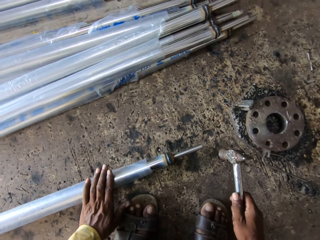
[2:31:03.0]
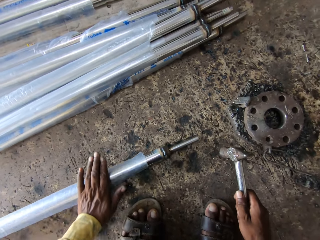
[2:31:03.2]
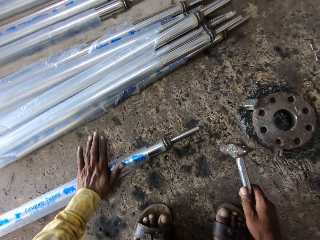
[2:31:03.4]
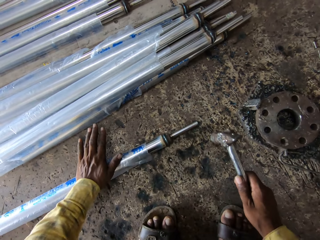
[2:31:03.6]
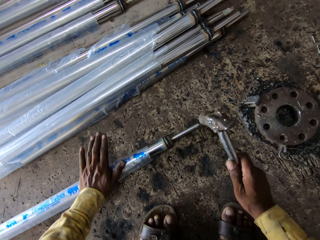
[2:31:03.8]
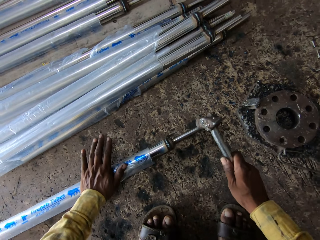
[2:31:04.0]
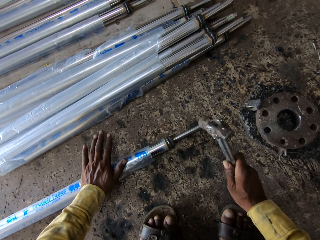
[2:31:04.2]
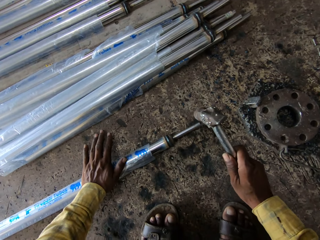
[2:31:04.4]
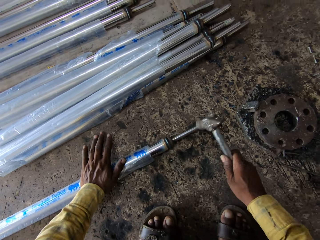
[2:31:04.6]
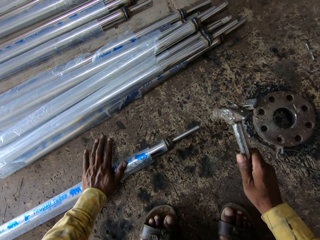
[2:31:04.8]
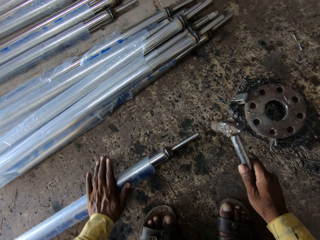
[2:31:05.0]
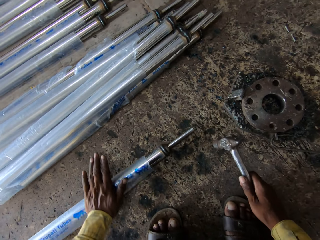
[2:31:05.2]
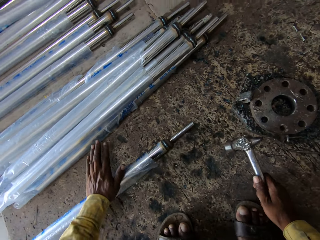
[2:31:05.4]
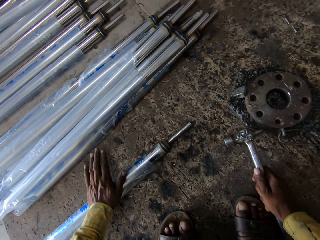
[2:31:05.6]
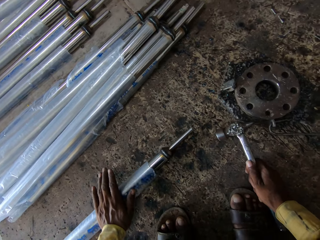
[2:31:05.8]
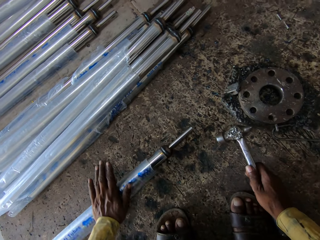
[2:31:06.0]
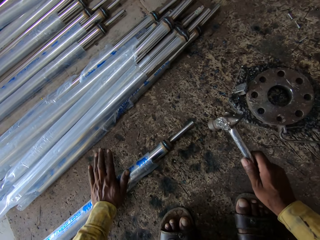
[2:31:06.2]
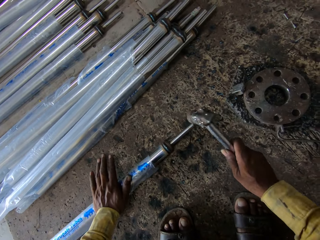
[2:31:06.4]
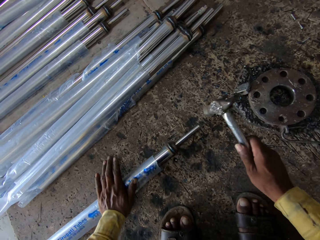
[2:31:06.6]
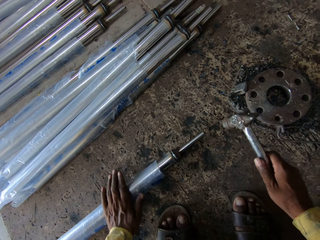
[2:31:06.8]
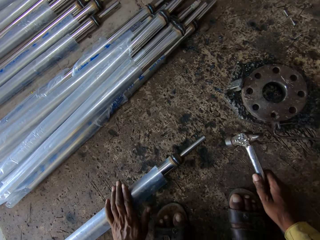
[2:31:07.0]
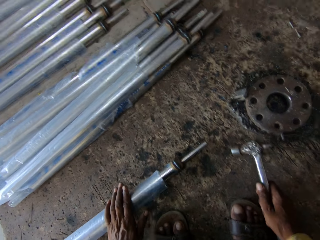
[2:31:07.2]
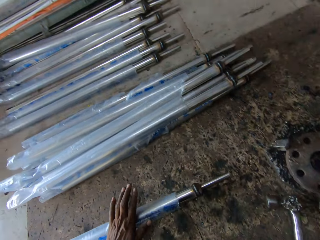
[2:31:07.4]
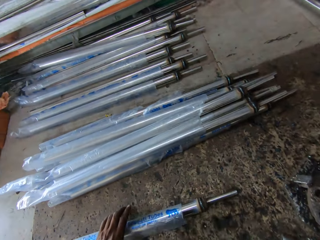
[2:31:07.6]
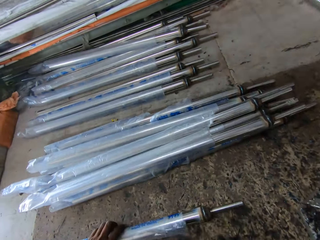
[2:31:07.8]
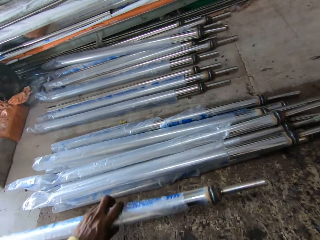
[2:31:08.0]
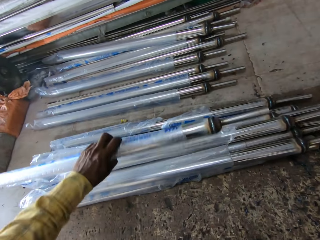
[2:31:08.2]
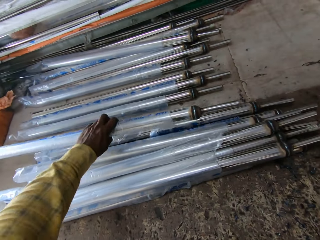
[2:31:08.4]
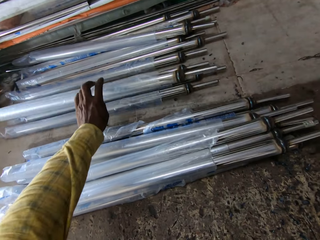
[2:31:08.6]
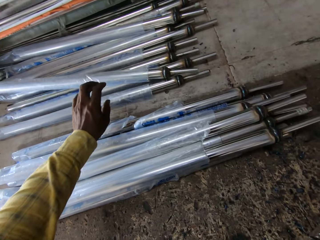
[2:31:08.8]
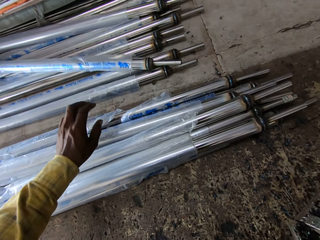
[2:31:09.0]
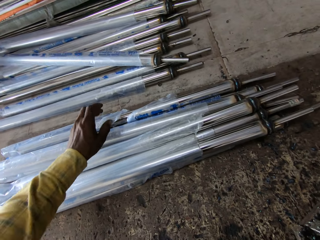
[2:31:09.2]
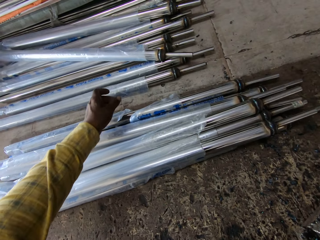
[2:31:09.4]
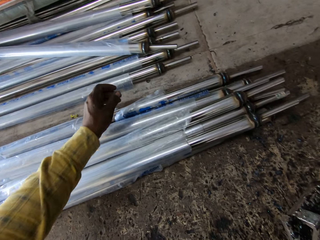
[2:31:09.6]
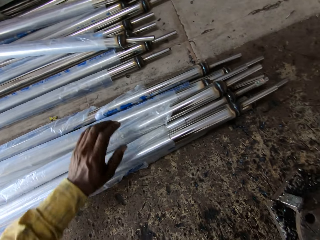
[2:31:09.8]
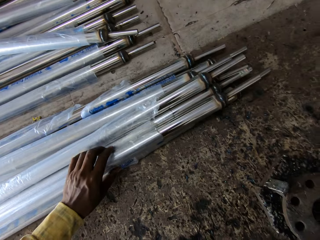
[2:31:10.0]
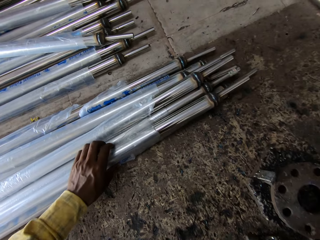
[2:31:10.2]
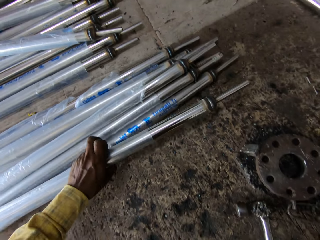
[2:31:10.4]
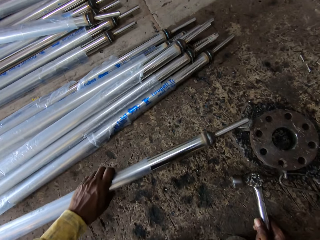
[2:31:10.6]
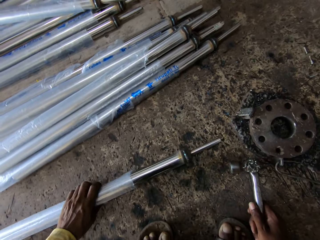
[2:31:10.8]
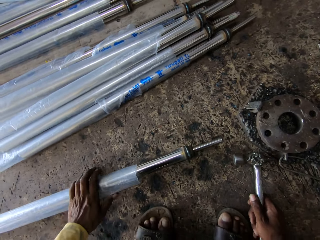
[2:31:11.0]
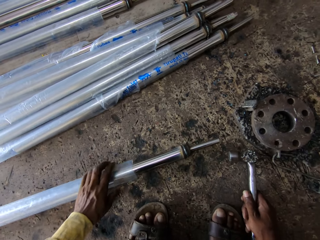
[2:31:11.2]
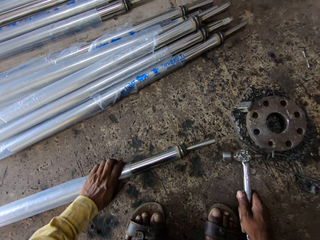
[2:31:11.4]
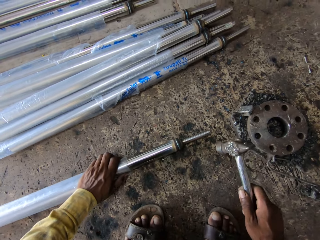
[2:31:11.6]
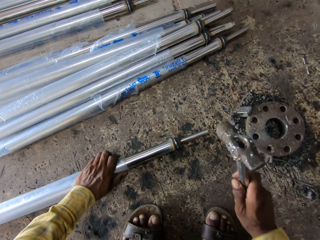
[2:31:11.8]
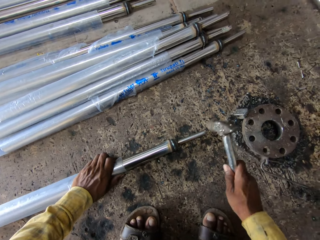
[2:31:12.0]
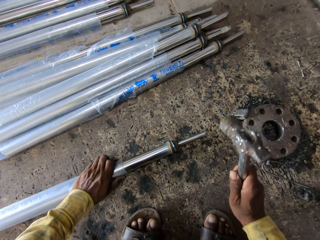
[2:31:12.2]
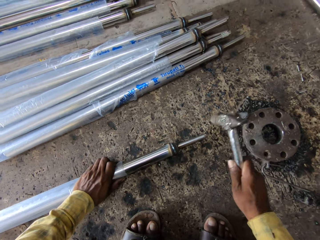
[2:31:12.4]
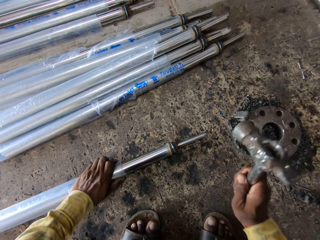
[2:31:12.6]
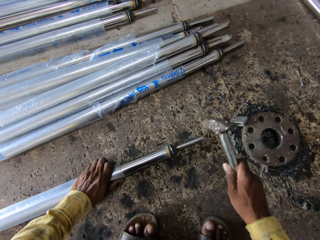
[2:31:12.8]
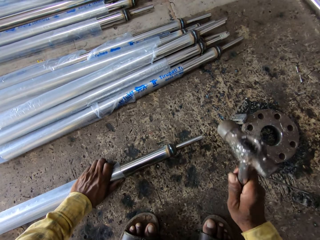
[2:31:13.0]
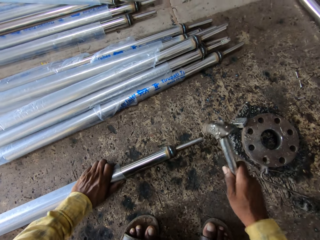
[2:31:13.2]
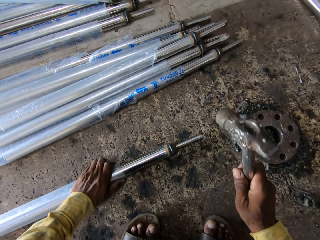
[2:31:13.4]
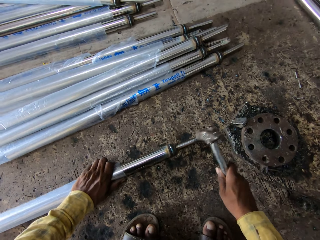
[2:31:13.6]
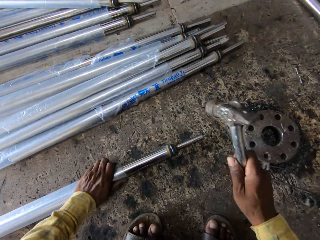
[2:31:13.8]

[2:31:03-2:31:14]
The camera wearer moves the metal rod down. They roll the metal rod. They hit the metal rod with a hammer. They roll the metal rod. They move the metal rod down. They hit the metal rod with the hammer. They move the metal rod down. They lift the metal rod. They throw the metal rod aside. They pull back the left hand. They pull the metal rod. They take the metal rod. They lift the hammer. They hit the metal rod with the hammer.

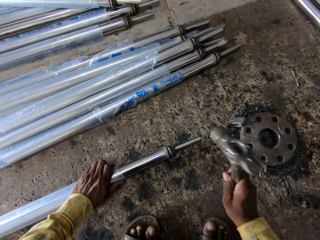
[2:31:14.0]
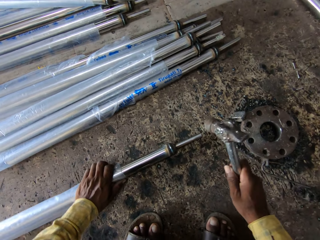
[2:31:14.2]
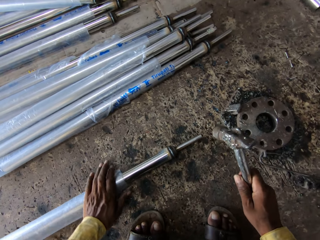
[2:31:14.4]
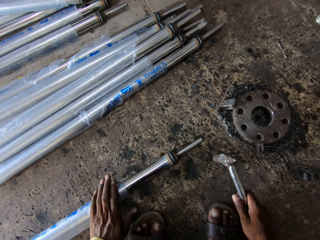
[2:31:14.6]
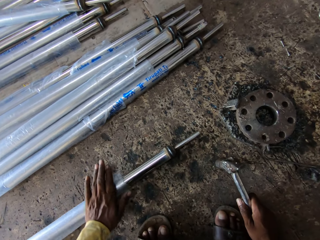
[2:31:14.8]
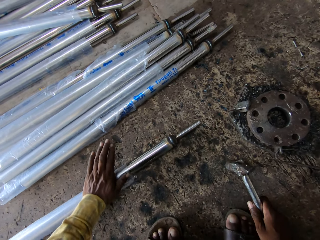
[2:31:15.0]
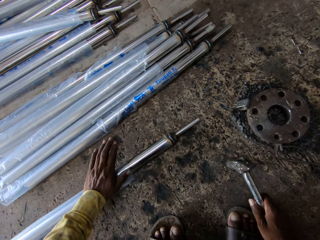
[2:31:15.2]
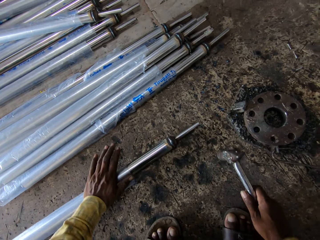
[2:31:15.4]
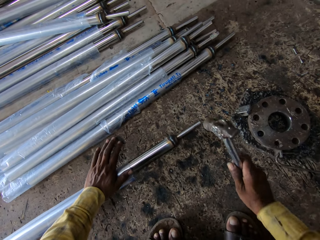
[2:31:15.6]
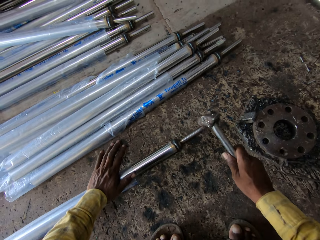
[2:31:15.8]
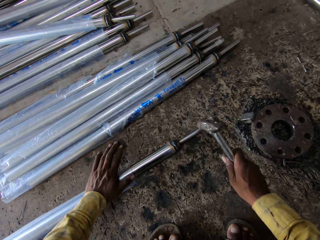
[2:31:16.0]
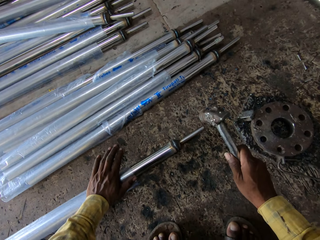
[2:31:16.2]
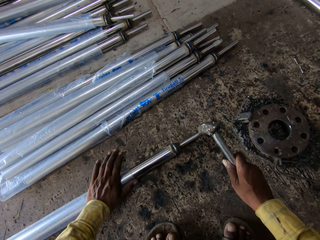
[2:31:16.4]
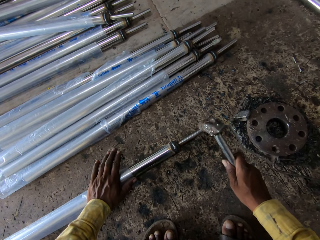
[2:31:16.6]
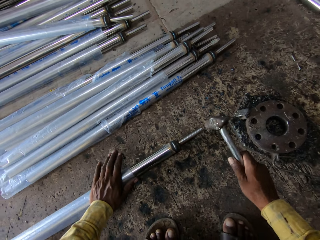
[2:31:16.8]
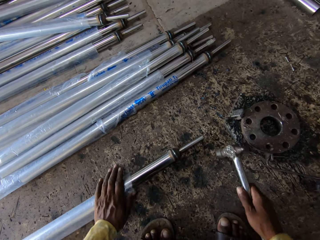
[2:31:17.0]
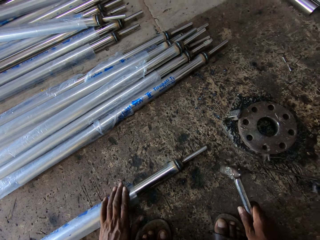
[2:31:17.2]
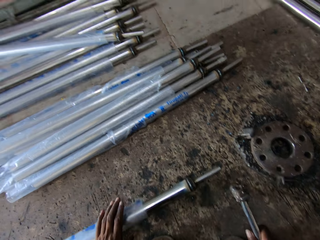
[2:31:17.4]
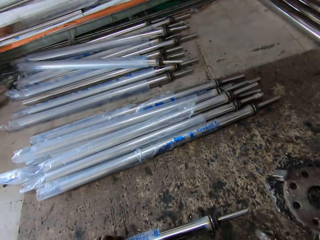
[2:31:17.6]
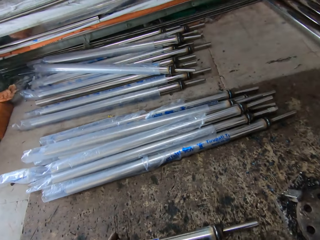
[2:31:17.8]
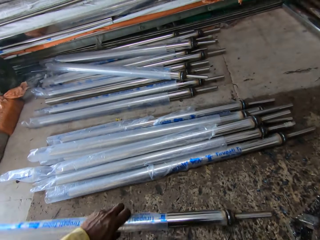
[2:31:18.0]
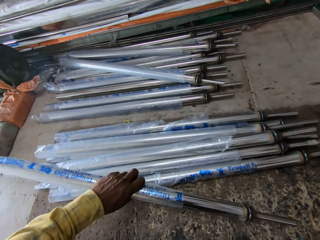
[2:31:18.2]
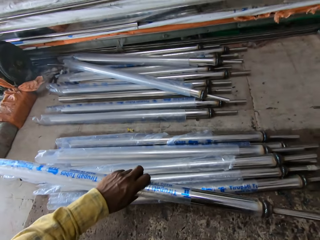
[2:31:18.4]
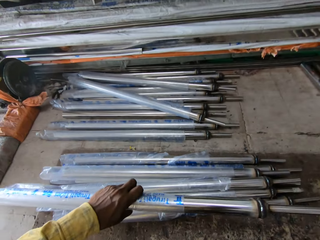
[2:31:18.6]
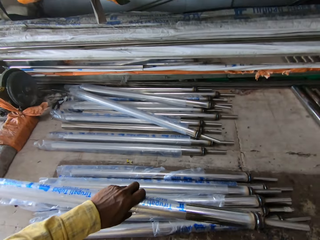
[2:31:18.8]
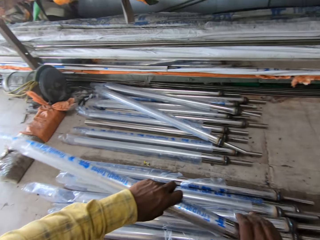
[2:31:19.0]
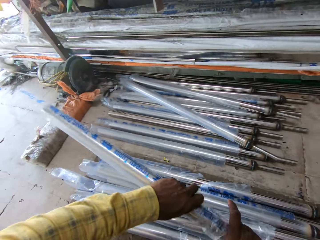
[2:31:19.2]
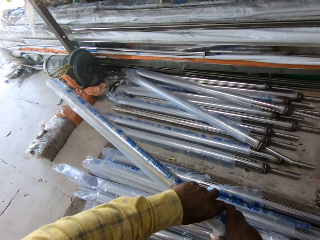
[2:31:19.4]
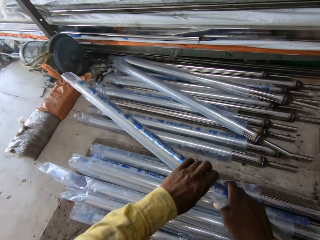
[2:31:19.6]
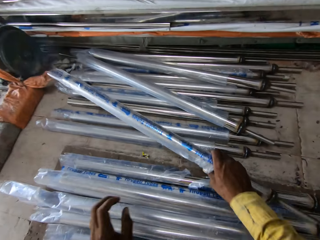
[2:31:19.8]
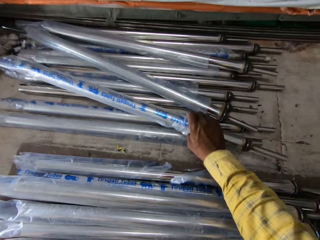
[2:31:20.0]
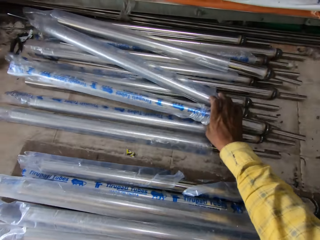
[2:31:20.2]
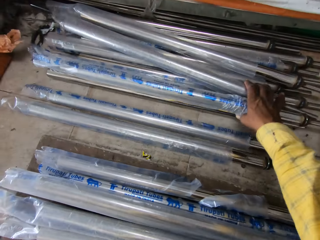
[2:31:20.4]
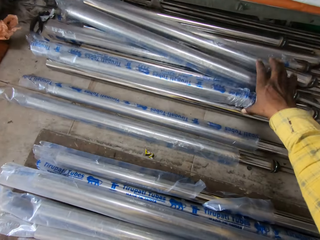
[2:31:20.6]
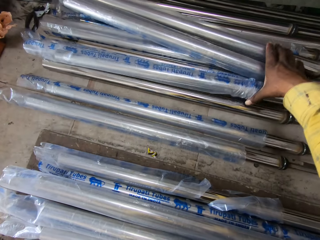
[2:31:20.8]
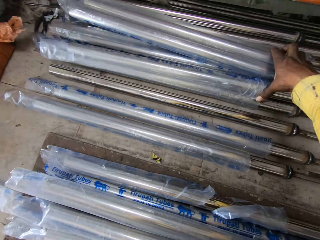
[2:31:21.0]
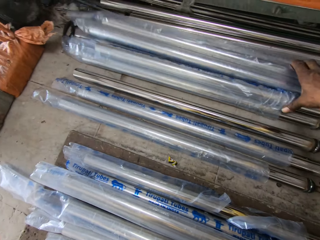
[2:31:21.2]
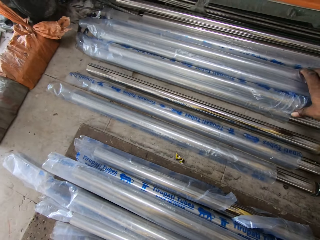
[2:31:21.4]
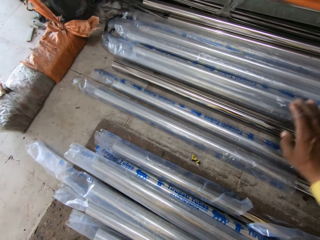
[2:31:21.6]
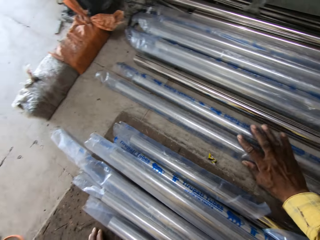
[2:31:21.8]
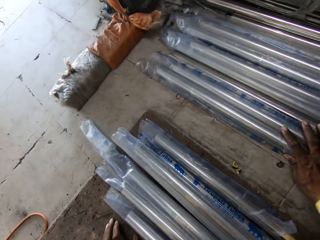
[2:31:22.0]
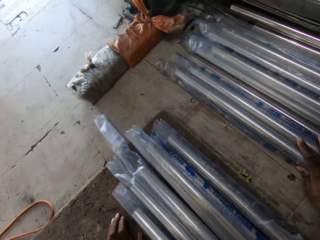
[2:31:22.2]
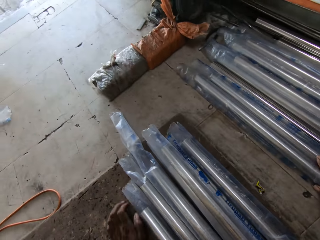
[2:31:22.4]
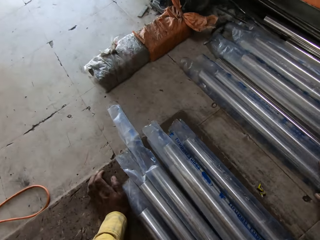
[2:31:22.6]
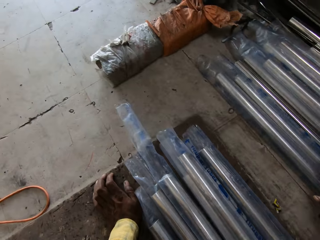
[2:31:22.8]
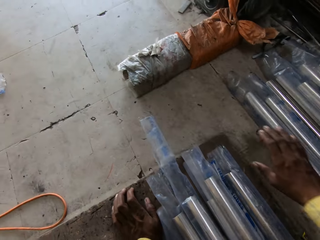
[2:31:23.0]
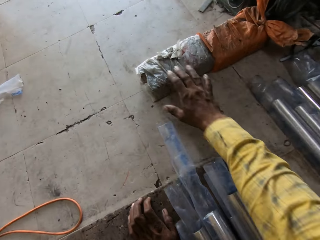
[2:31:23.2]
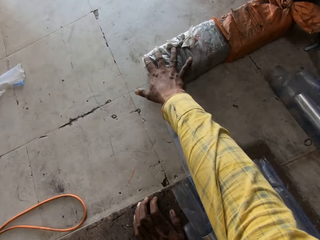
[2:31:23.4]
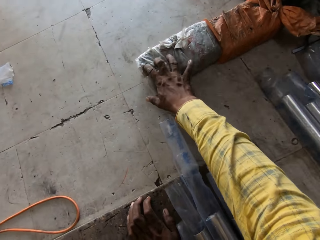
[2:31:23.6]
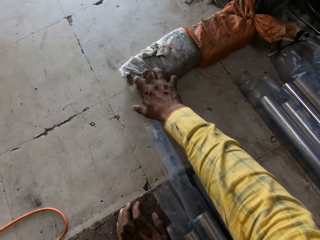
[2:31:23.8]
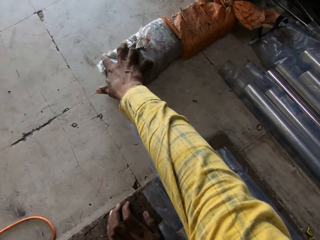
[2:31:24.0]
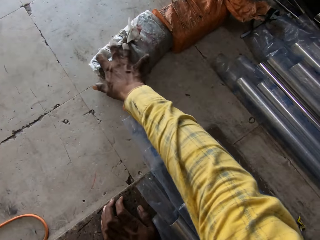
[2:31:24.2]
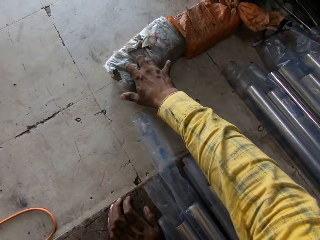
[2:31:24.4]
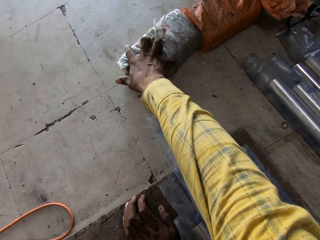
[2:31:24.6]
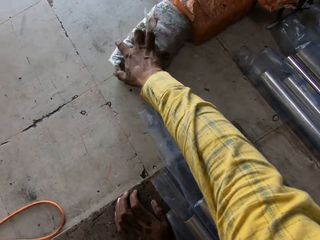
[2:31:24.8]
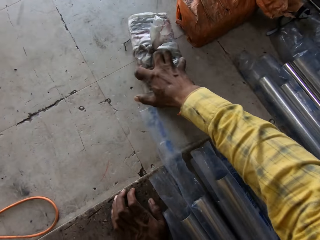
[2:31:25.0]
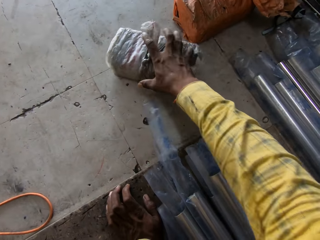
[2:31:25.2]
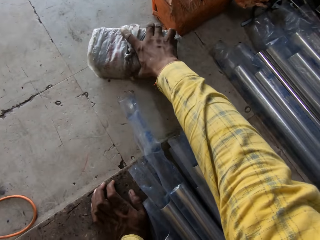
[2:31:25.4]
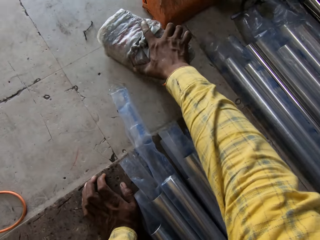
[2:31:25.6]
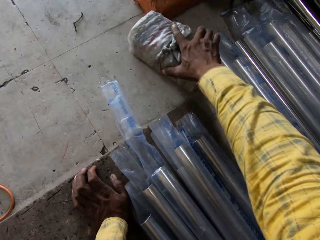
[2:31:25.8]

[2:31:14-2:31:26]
The camera wearer rolls the metal rod. They move the metal rod down. They hit the metal rod with a hammer. They move the metal rod down. They roll the metal rod. They lift the metal rod. They transfer the metal rod to the right hand. They throw the metal rod aside. They move the metal rod. They push the metal rod down. They move both hands. They pull something.
